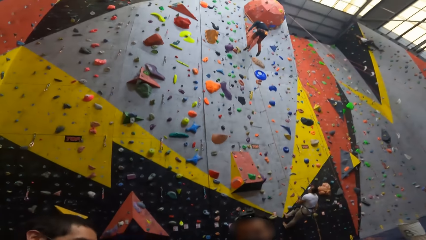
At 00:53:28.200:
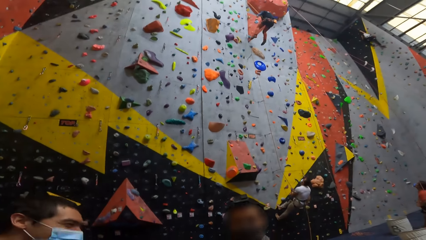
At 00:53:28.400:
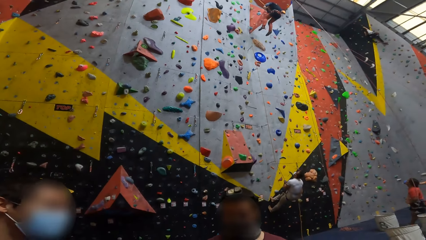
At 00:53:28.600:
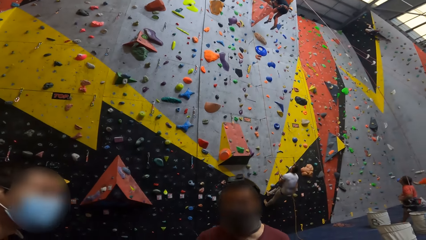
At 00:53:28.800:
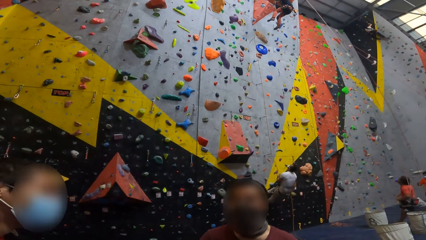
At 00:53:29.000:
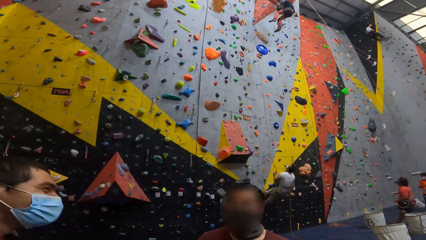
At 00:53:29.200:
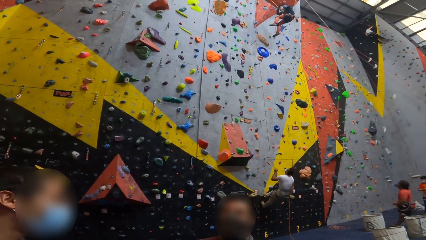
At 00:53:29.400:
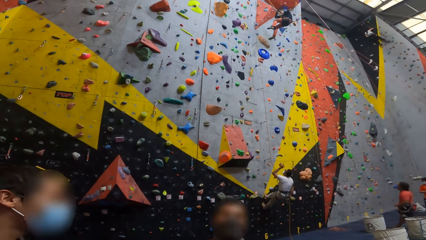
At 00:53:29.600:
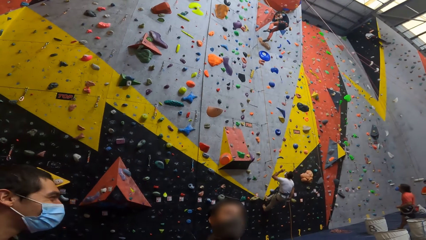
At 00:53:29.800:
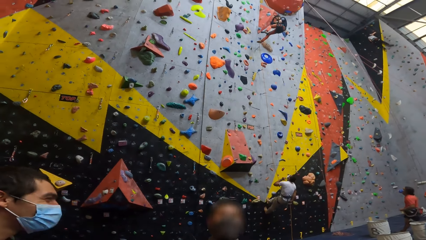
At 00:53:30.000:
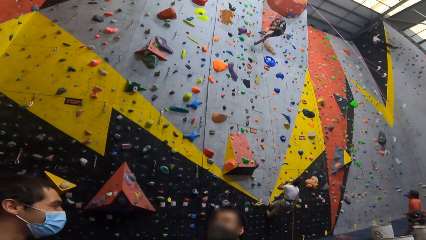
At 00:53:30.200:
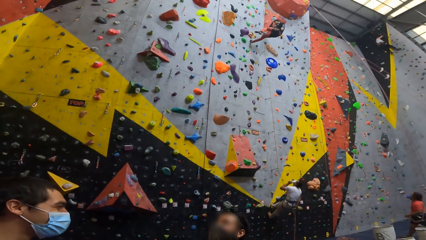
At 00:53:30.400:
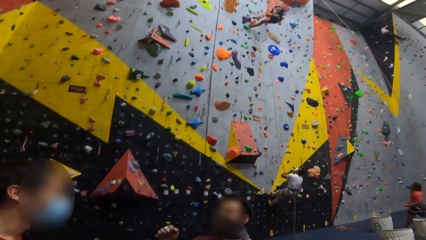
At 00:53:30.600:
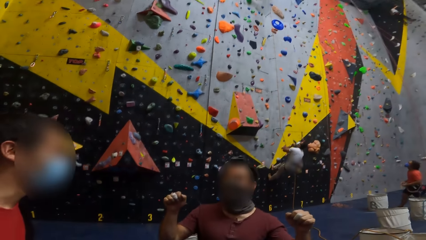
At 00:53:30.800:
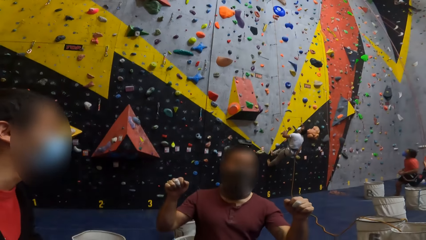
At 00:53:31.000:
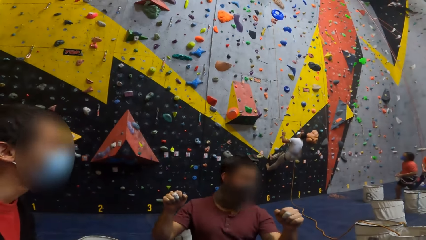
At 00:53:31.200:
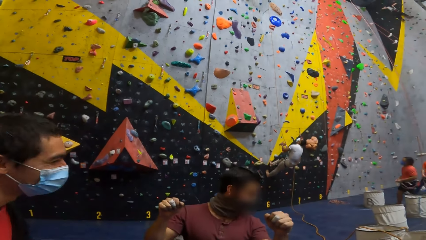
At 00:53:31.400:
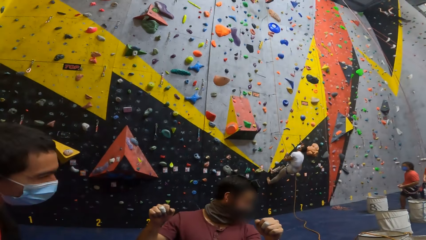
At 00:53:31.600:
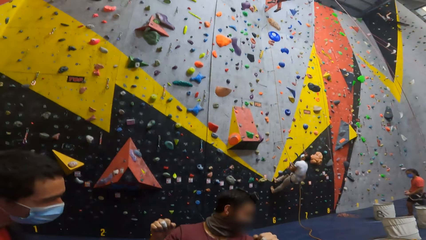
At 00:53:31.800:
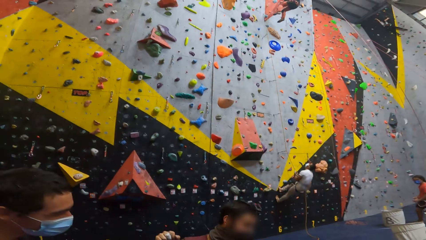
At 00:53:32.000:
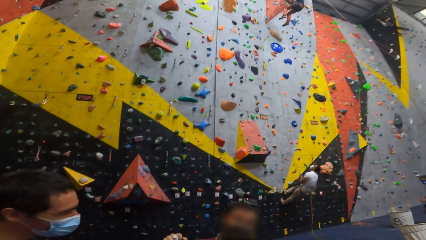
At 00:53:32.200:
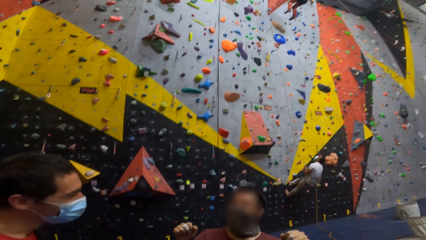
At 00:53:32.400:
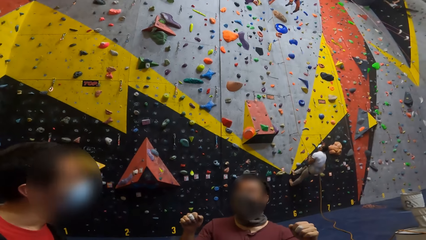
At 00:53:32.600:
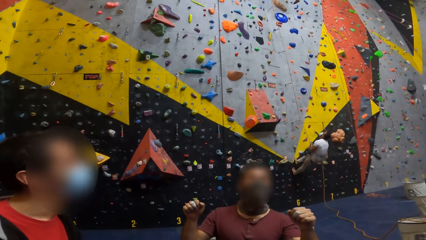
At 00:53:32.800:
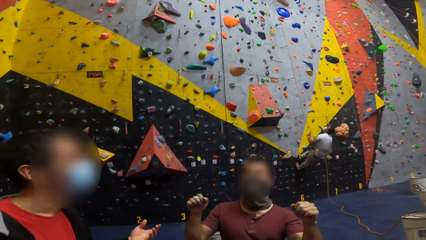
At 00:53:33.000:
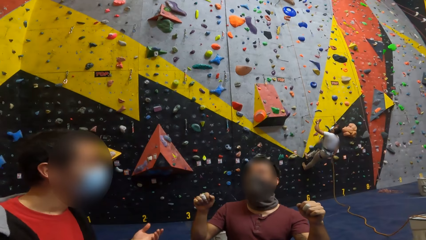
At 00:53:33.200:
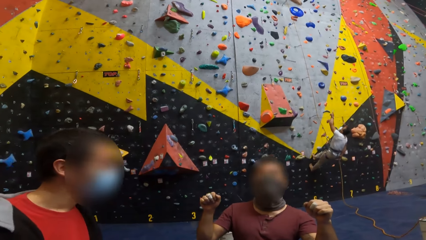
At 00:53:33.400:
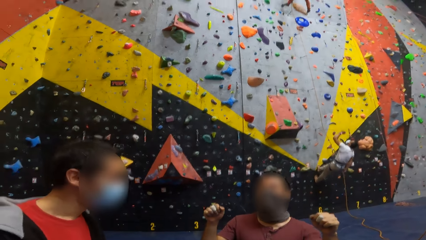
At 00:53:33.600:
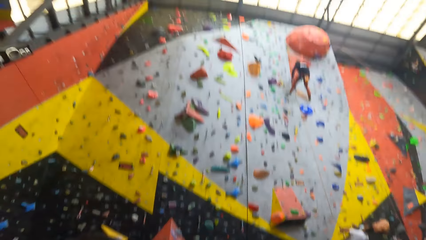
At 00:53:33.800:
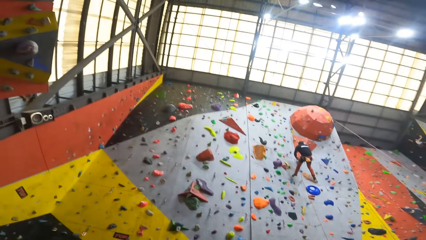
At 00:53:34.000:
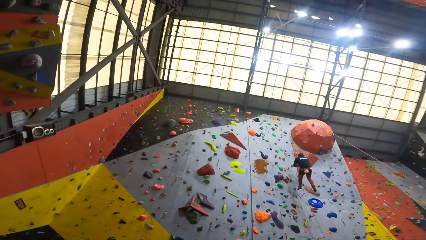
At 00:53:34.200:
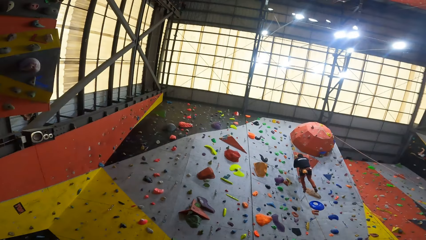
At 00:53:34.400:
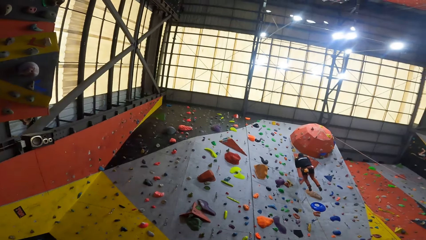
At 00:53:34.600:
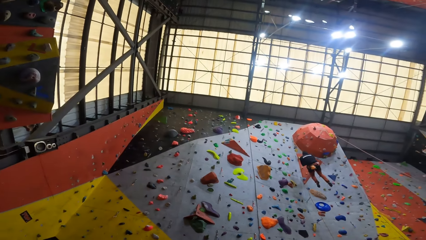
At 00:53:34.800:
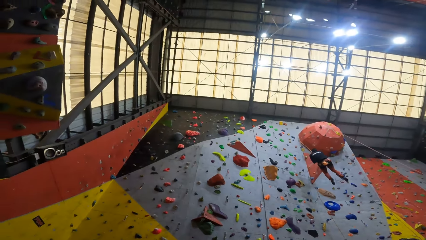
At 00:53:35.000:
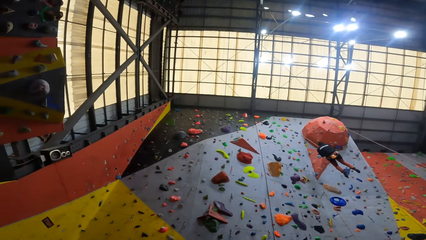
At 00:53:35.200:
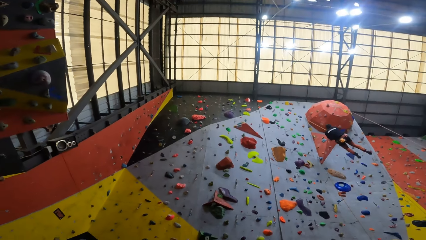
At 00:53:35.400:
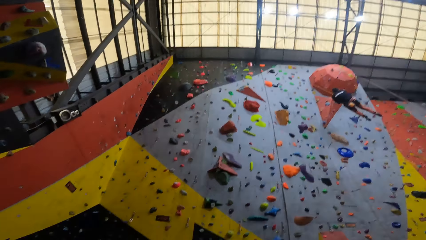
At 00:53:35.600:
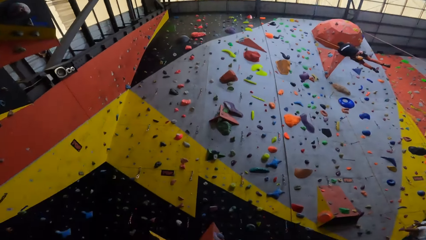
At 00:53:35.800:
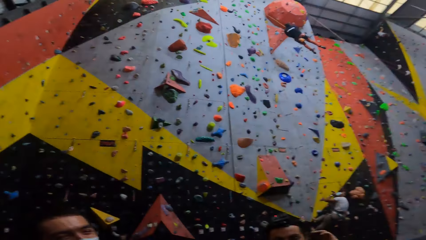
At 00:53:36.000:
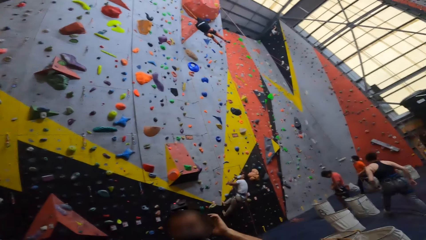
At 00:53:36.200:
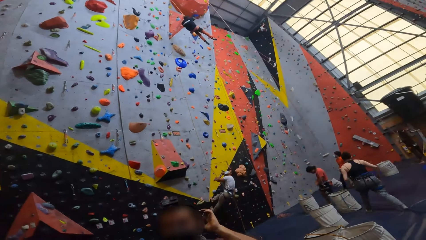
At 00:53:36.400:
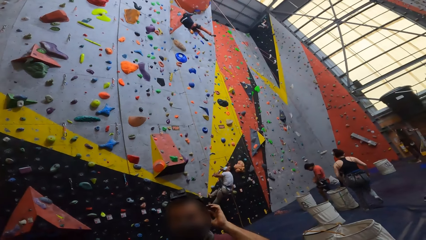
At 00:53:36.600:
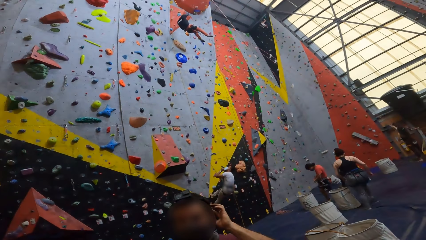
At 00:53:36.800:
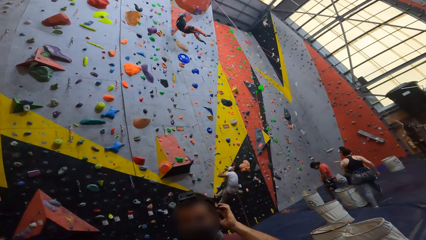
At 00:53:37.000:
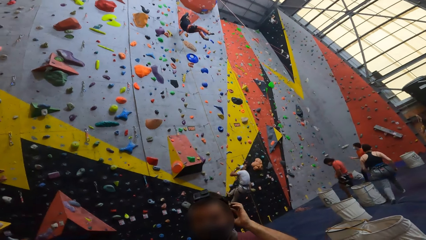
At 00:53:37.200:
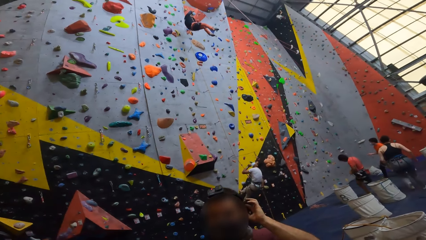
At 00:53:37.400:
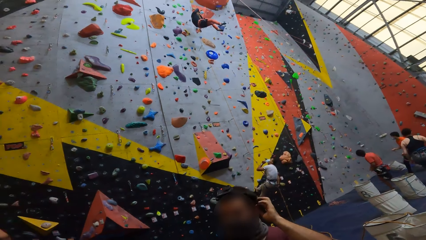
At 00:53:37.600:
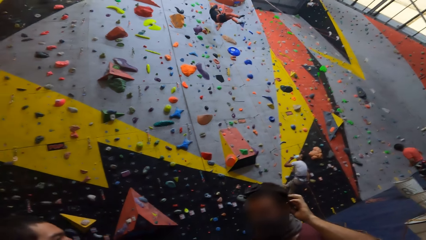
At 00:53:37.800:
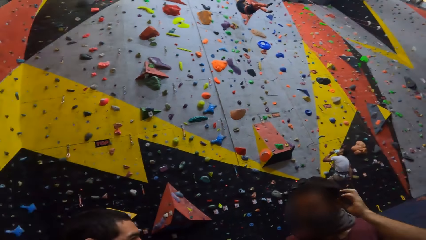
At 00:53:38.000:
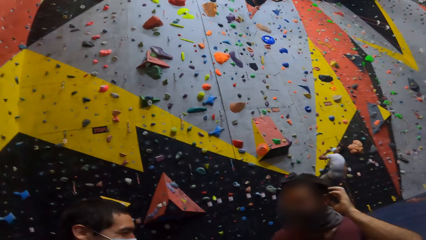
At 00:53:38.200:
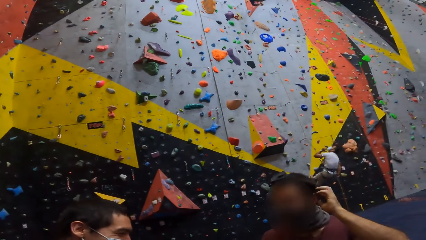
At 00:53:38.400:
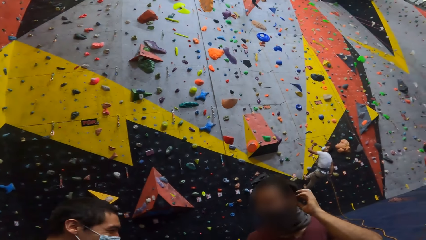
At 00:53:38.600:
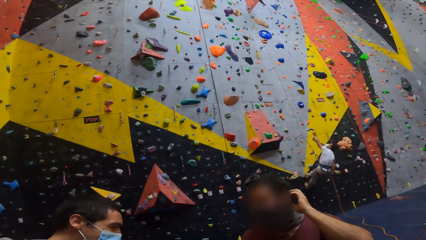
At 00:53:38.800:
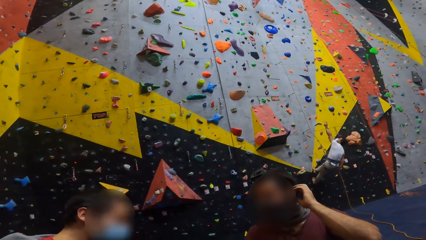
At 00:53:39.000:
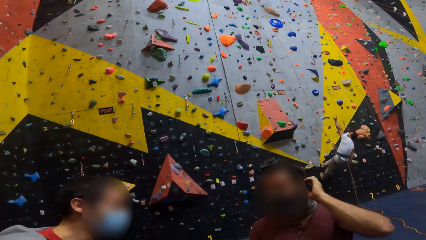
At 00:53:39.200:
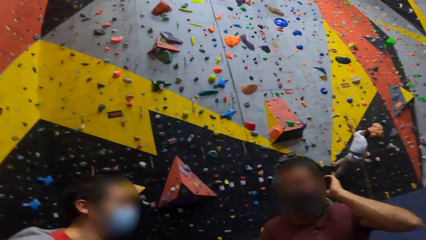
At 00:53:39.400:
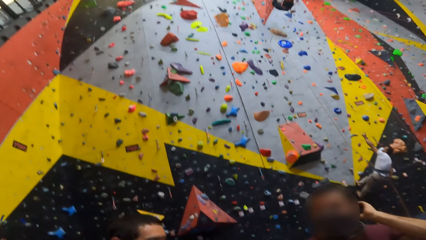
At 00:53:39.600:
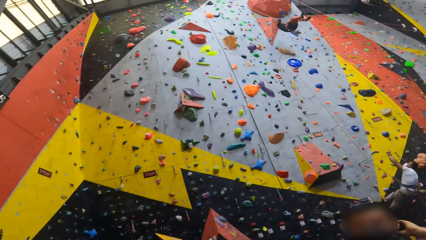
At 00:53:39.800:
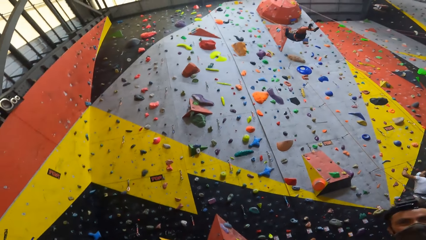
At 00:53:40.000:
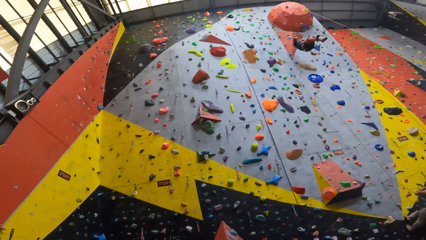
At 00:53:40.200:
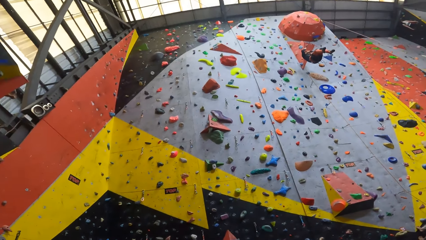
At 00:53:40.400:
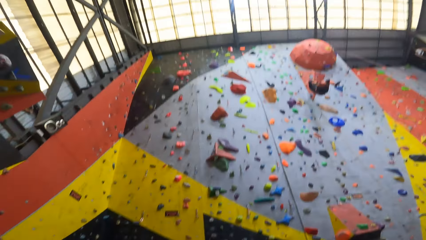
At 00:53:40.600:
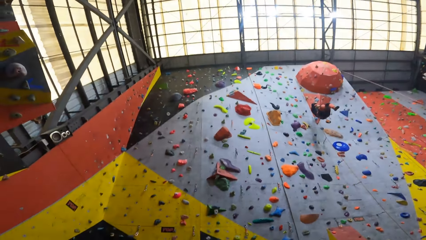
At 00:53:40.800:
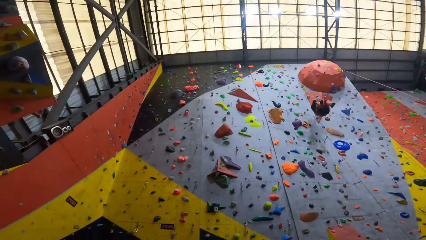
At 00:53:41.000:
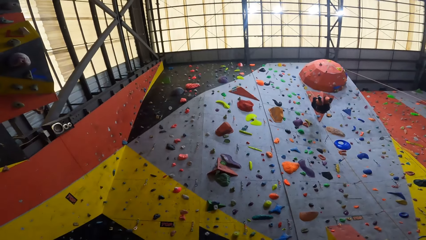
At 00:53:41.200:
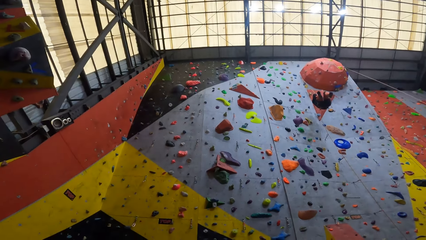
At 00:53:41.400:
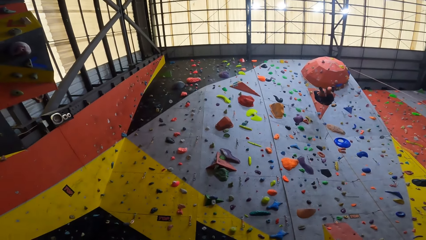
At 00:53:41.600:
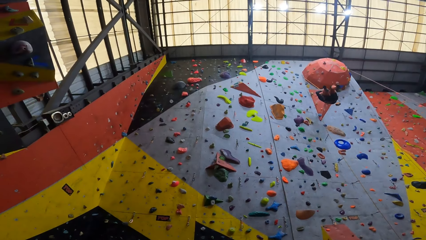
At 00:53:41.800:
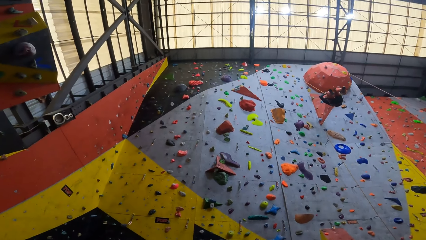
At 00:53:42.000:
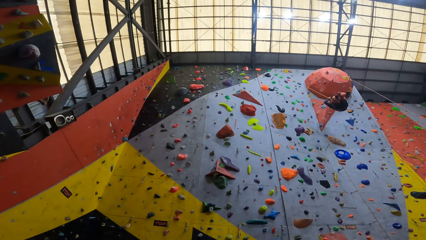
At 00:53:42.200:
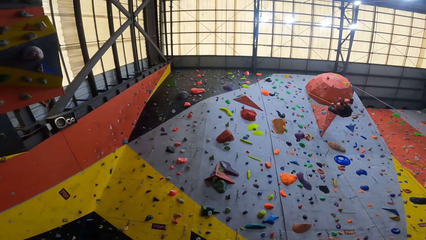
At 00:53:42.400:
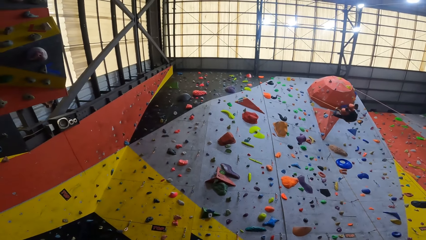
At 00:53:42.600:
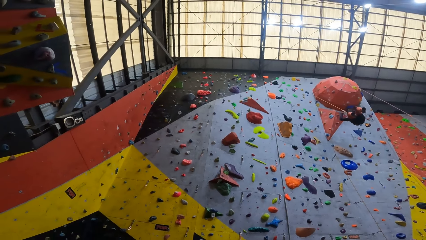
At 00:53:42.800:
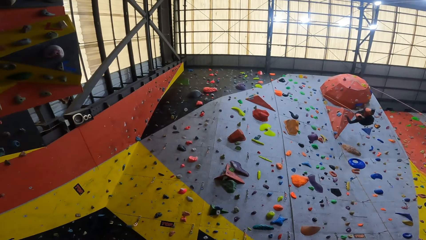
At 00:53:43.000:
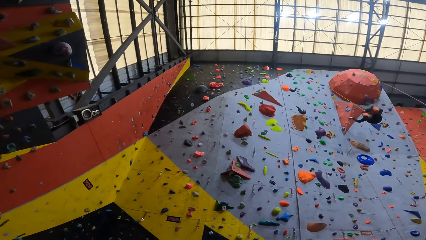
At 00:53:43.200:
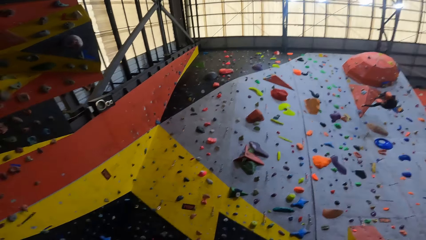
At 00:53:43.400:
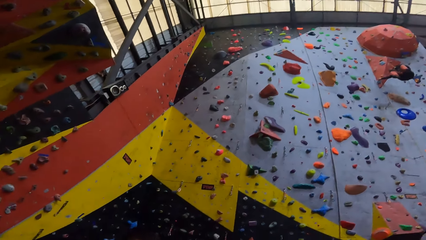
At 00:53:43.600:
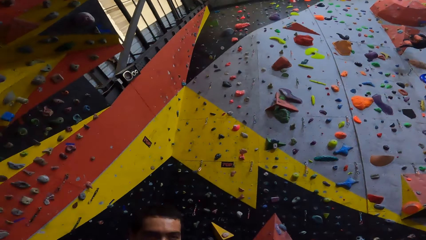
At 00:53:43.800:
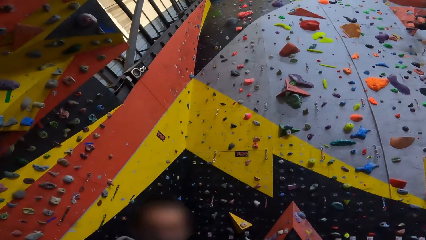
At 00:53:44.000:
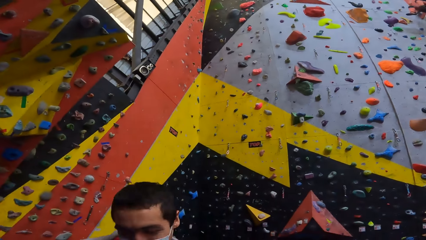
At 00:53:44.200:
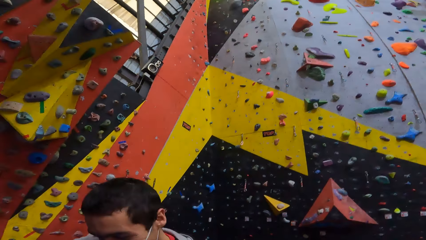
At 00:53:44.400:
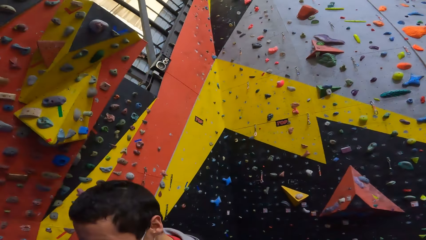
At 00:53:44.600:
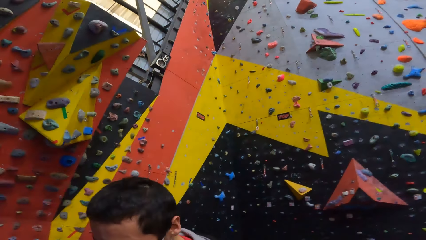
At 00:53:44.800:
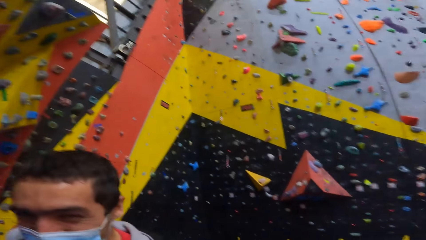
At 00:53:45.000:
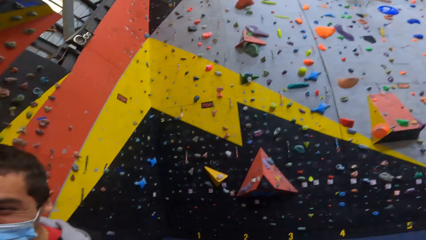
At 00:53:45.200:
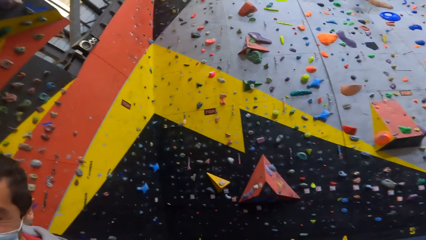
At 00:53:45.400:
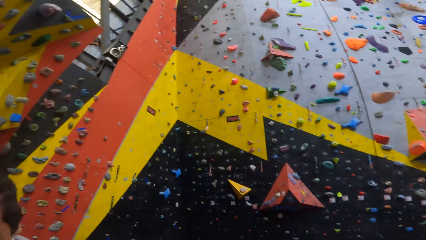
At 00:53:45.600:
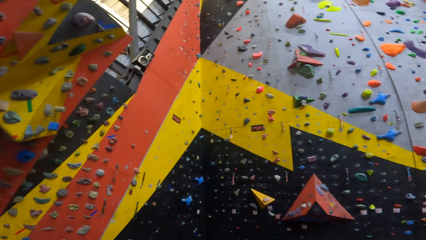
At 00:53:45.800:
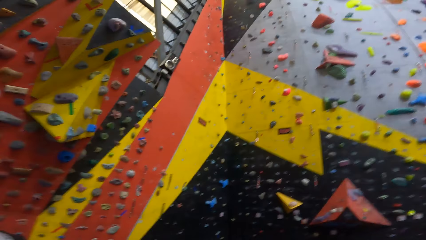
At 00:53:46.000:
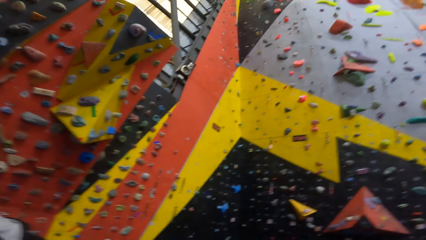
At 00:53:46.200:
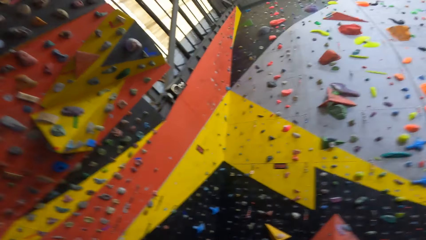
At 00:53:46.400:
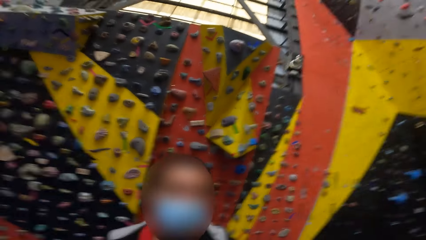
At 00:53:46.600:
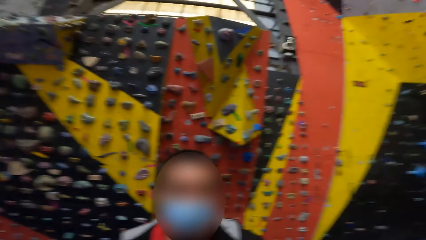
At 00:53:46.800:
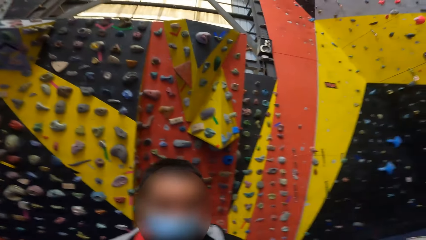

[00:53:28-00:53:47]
The camera wearer looks up the wall. They look around. They look up the wall. They look at a man.
